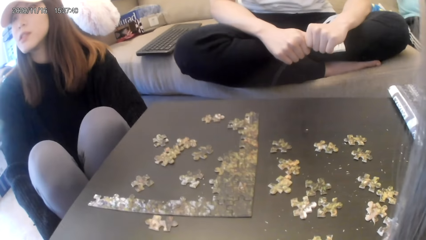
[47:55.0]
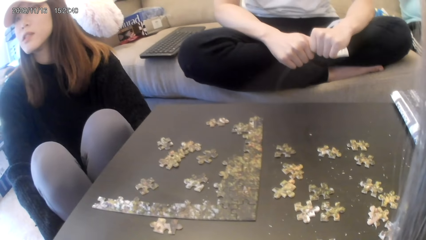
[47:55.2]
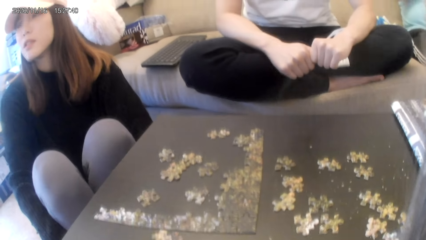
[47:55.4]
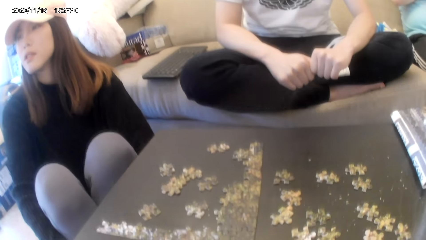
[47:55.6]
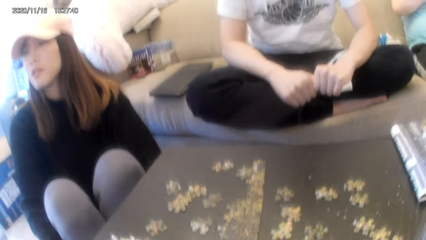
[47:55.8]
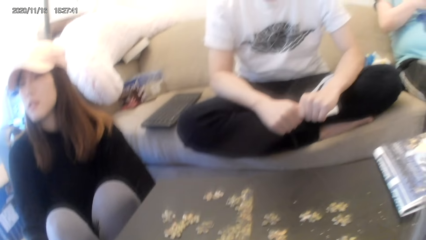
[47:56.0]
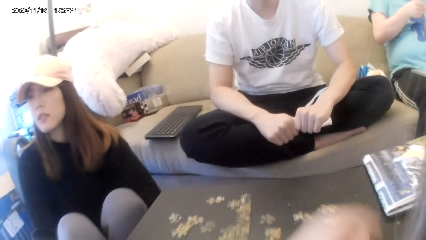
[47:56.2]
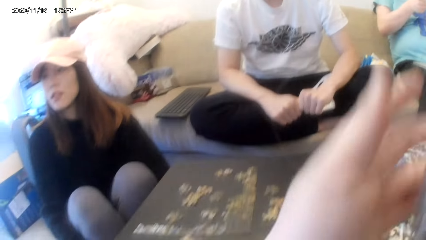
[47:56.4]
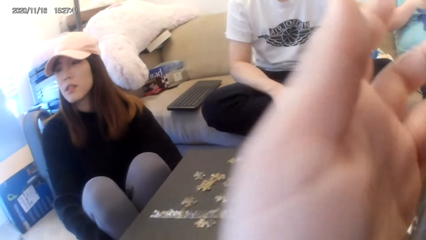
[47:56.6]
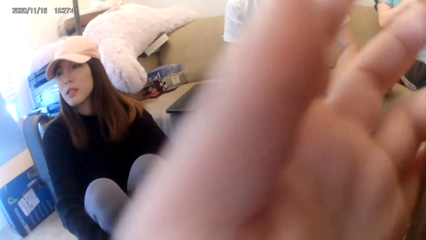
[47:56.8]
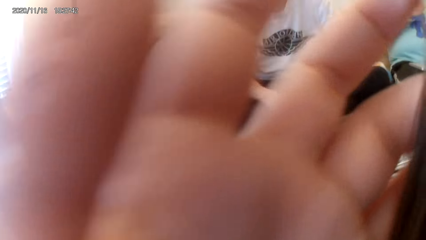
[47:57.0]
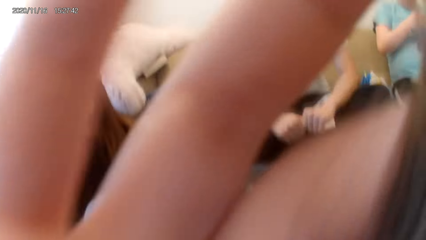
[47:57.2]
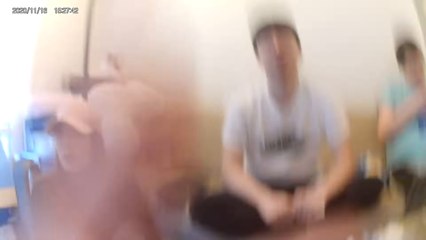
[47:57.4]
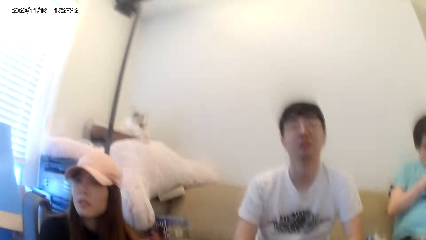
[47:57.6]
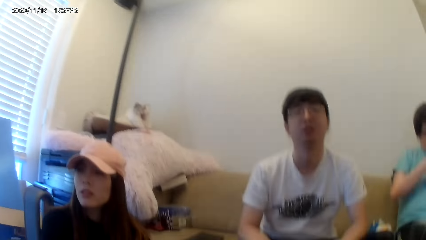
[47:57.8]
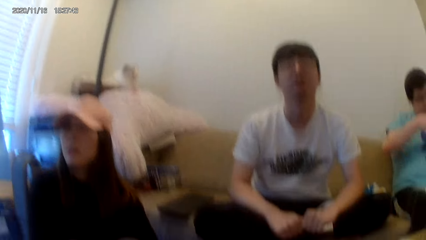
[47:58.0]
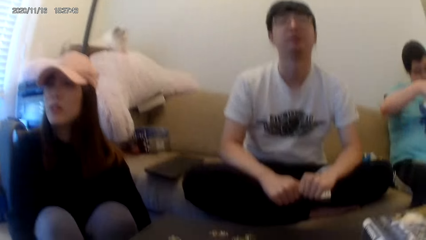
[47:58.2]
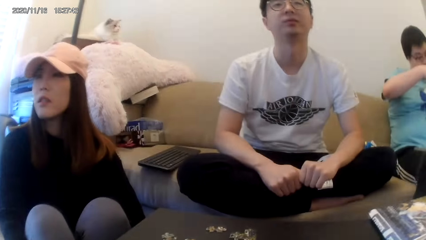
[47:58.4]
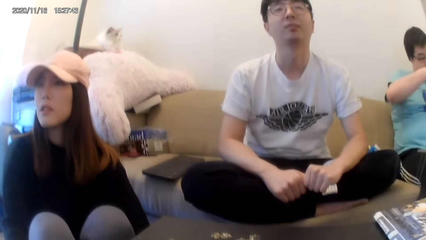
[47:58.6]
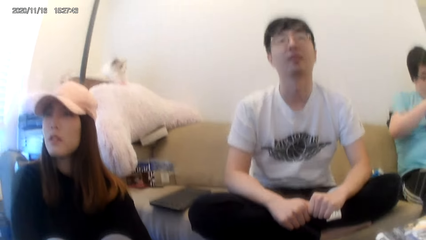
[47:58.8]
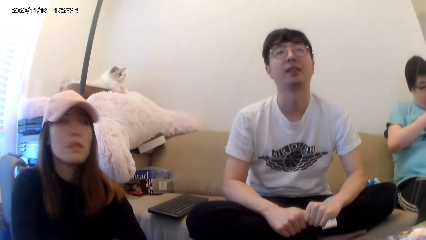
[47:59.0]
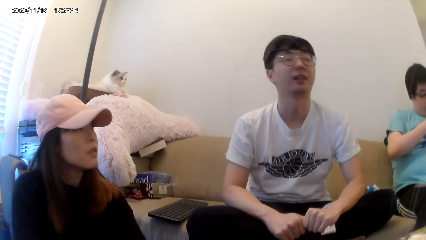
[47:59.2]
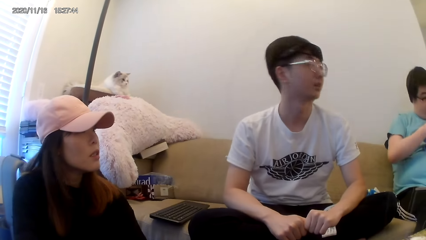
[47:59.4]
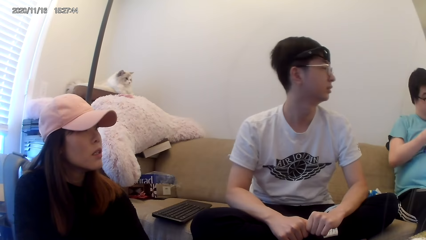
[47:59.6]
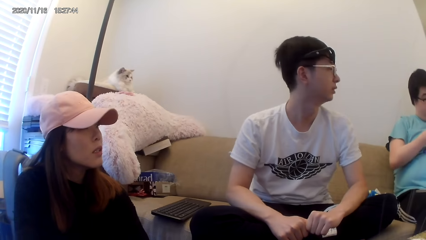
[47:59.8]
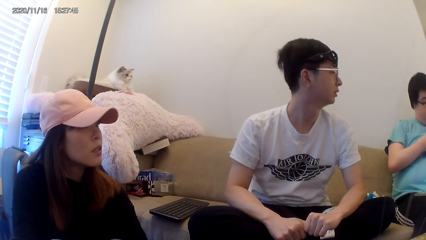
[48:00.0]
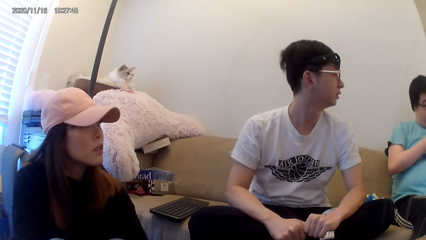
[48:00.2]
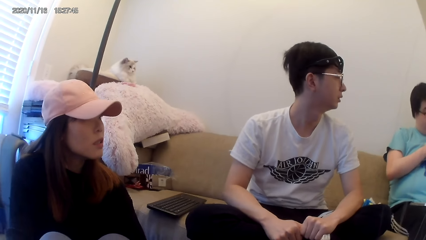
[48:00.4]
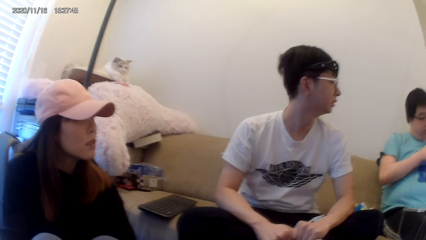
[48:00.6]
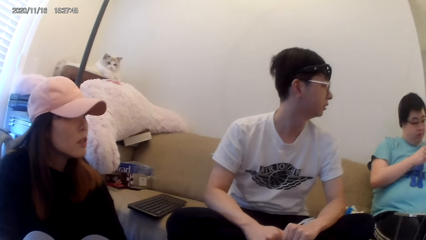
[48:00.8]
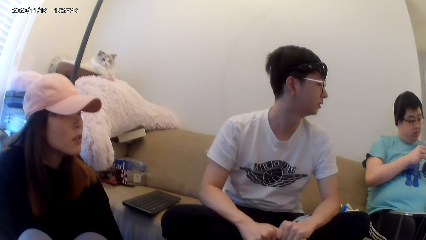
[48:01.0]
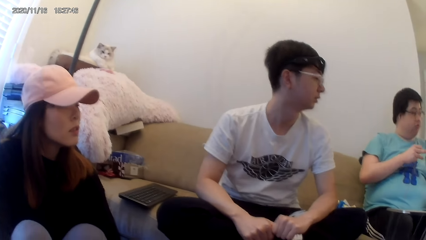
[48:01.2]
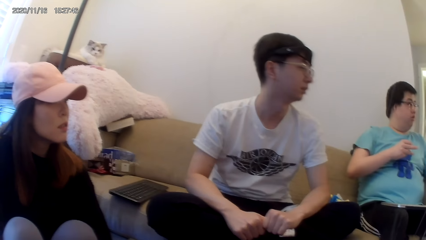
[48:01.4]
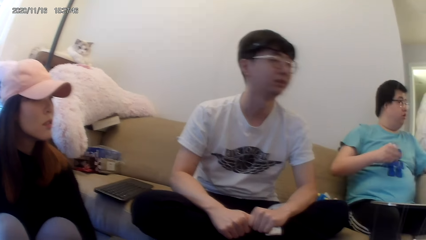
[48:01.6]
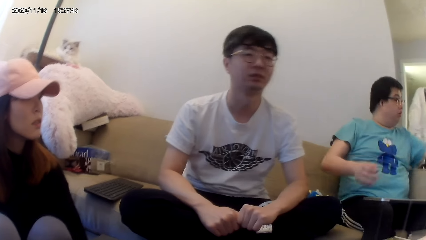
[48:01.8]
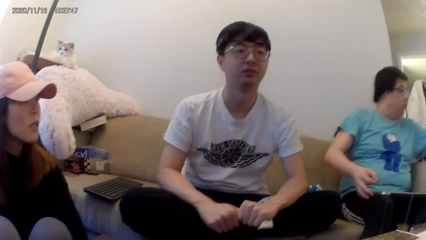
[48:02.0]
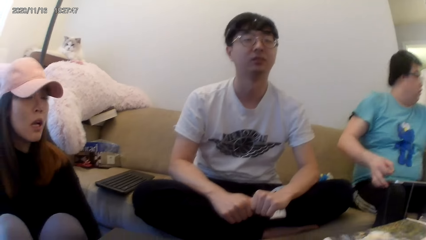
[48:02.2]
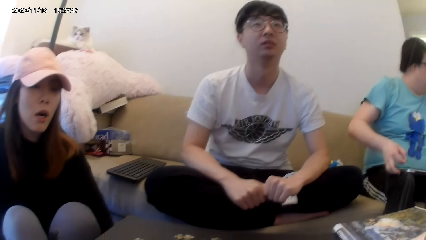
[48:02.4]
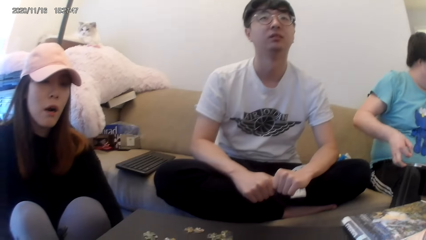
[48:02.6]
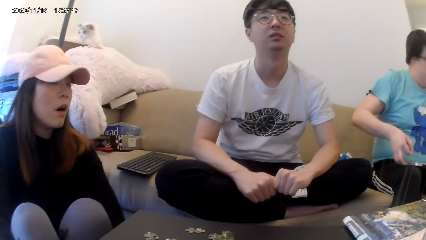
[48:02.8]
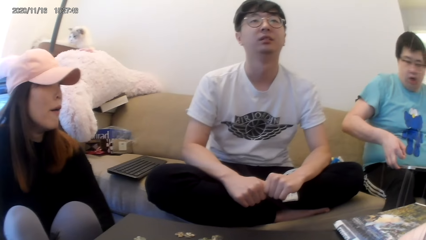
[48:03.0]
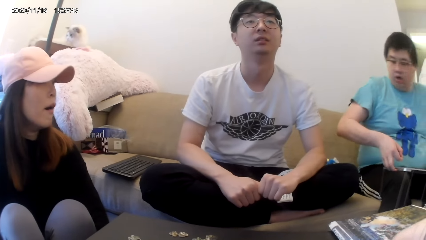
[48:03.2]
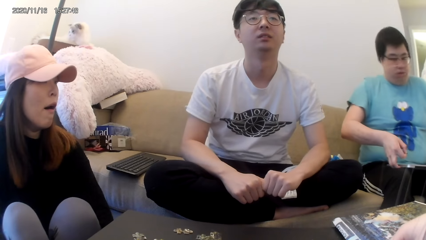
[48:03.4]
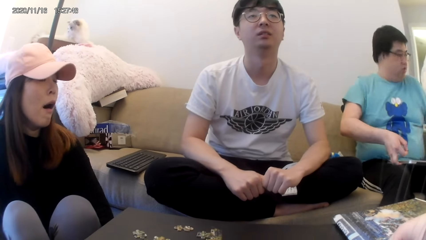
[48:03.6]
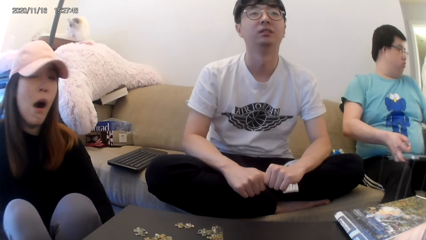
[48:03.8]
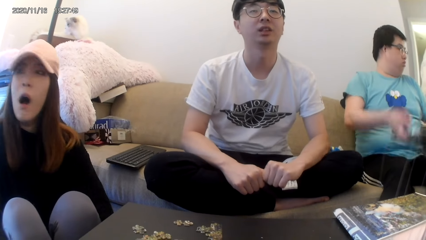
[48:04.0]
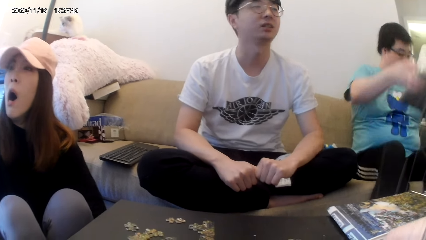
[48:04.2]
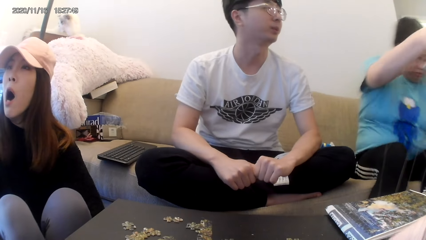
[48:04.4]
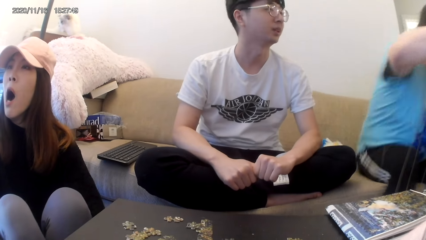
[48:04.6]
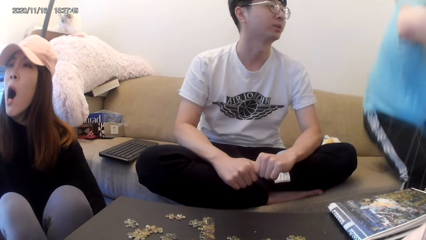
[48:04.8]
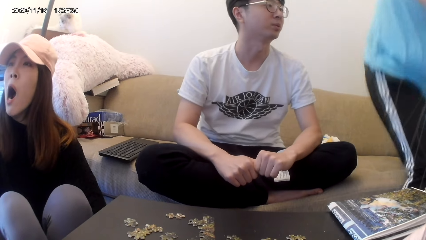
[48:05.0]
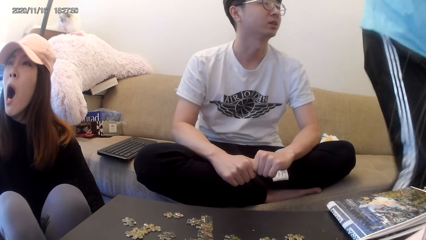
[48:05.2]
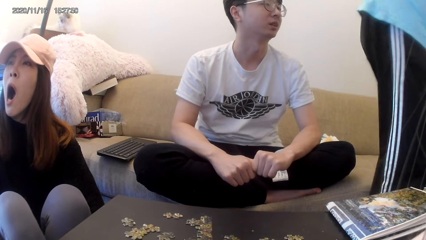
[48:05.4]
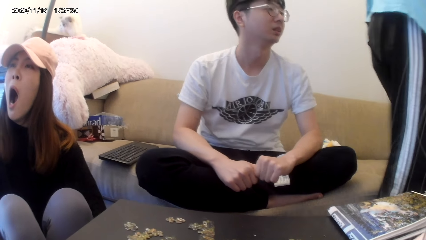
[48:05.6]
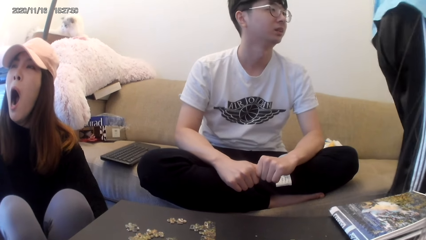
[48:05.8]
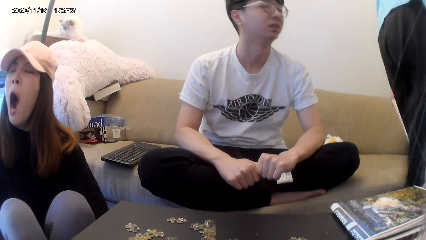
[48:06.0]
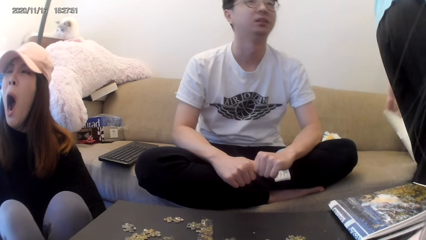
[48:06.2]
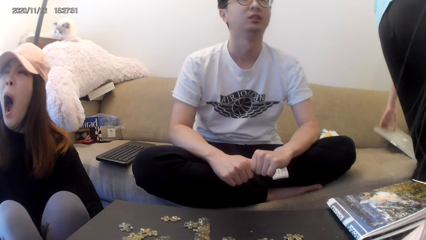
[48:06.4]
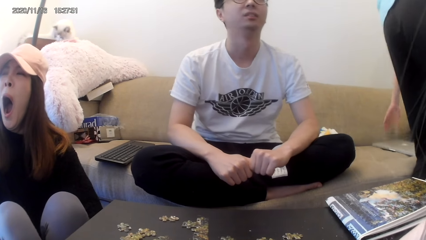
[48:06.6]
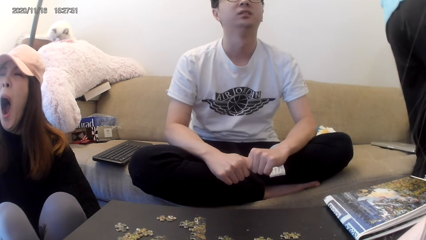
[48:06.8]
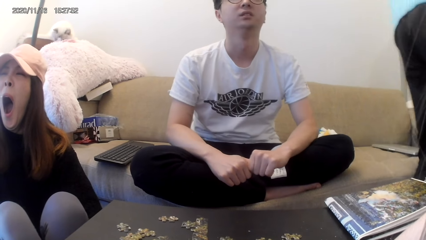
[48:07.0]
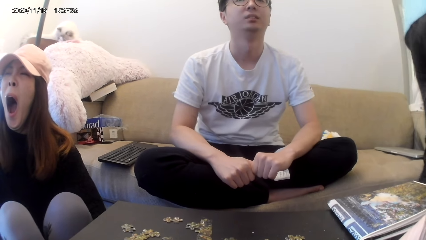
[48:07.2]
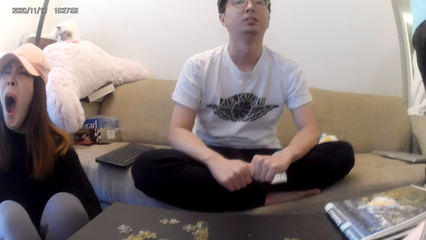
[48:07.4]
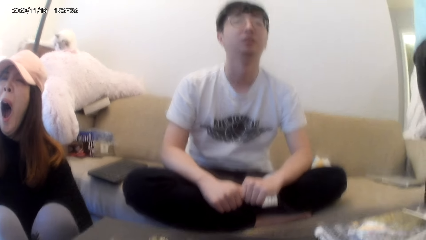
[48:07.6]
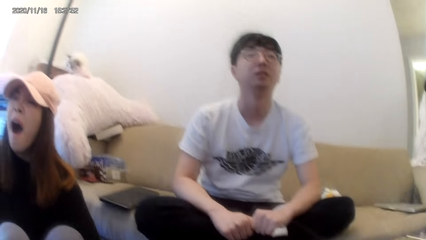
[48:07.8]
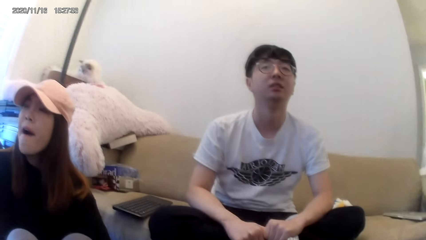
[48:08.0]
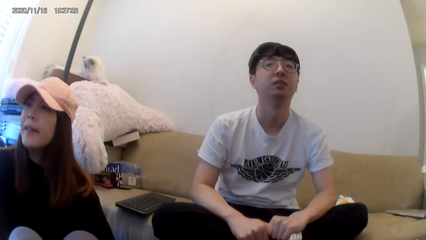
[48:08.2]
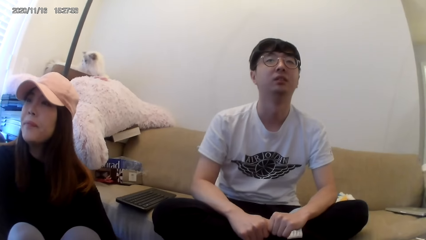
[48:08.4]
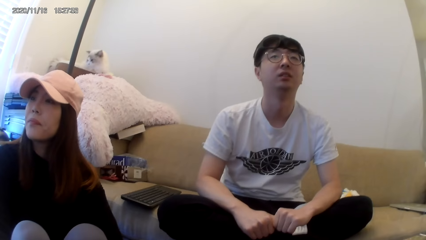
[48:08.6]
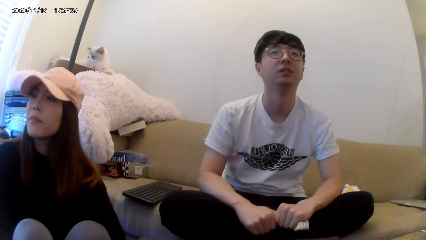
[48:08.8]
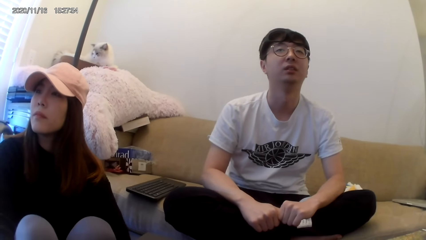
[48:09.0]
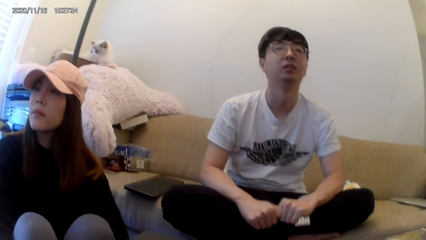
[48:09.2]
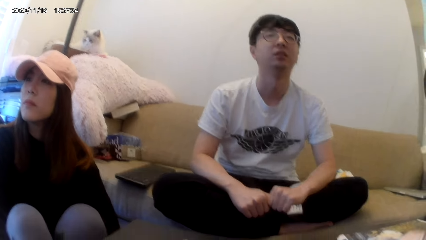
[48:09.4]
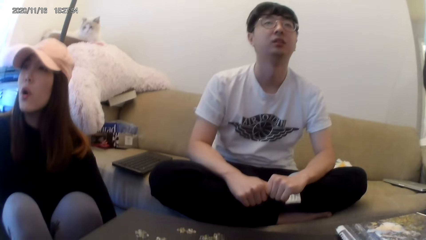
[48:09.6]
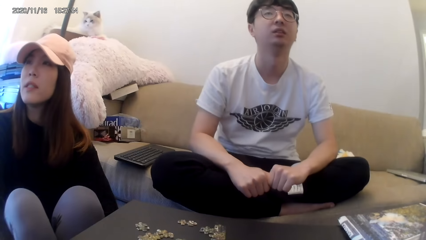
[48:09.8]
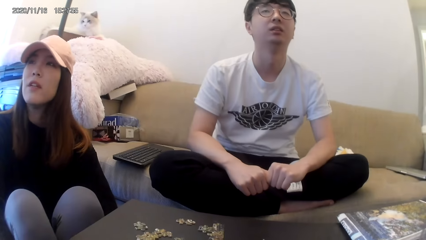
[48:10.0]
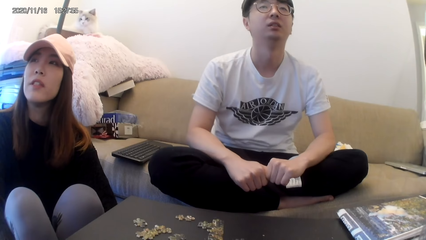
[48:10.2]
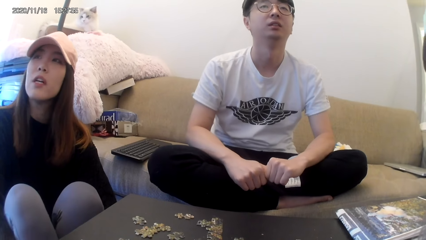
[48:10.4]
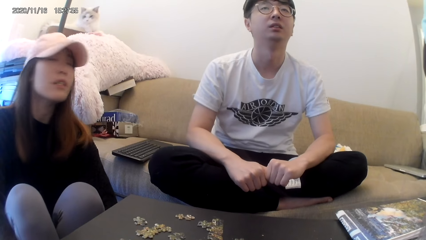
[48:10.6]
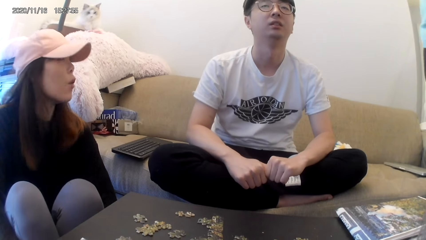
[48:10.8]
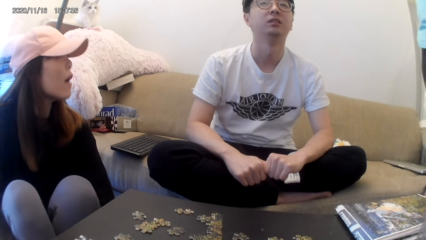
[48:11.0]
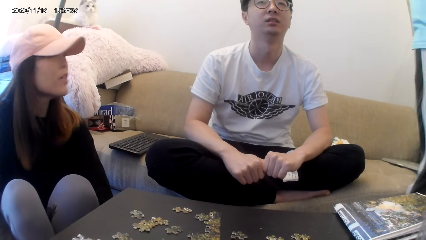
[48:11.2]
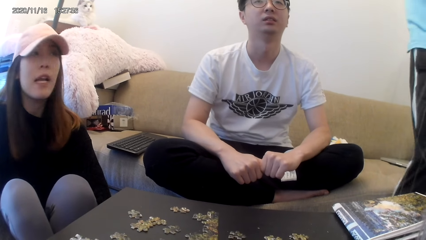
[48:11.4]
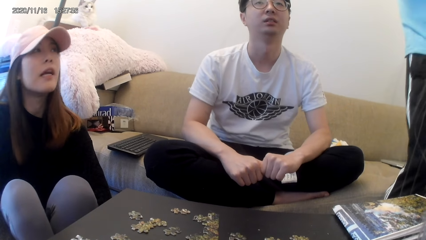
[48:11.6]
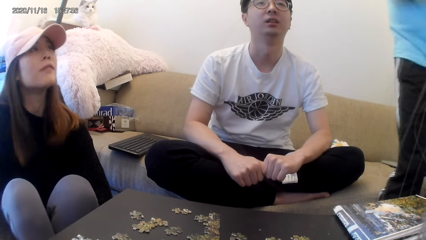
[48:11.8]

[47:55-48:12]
A man puts the laptop on the couch.
